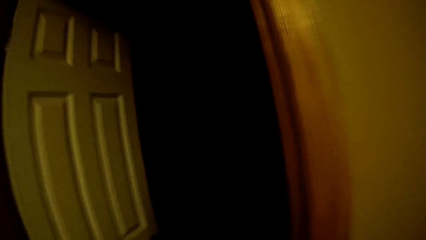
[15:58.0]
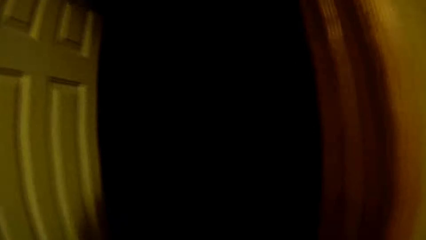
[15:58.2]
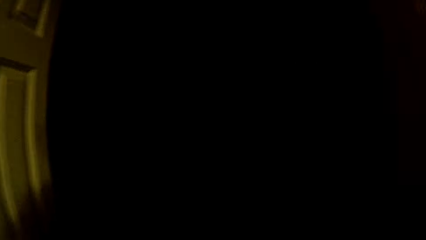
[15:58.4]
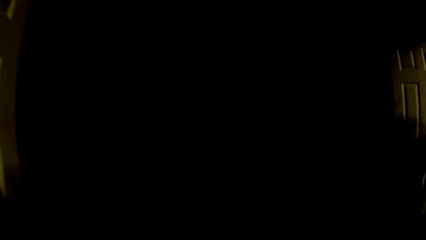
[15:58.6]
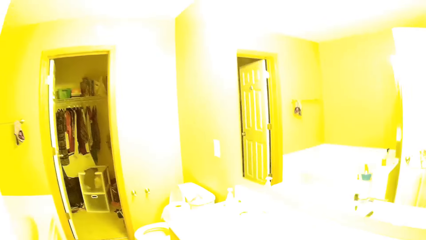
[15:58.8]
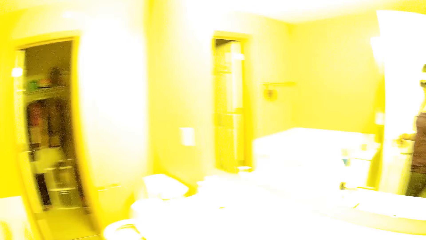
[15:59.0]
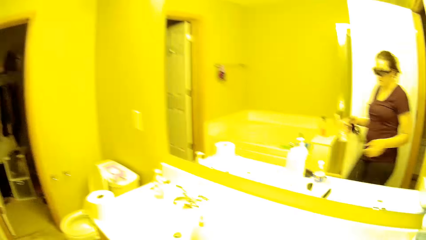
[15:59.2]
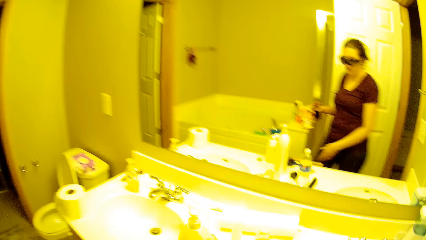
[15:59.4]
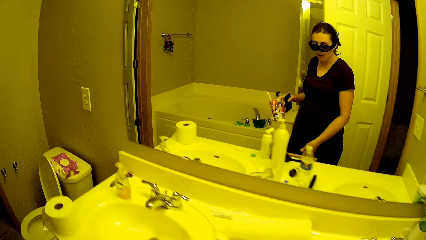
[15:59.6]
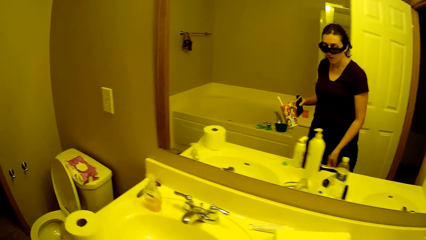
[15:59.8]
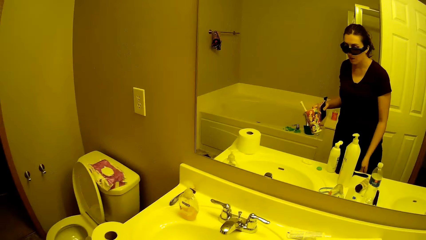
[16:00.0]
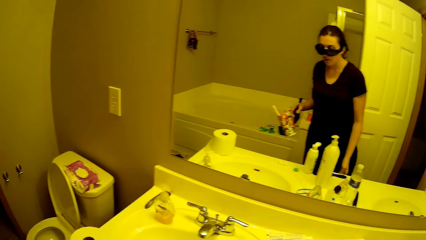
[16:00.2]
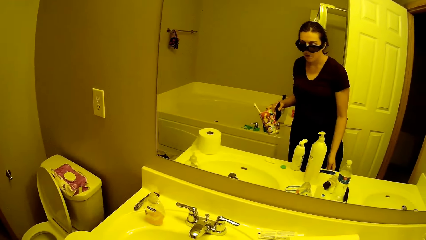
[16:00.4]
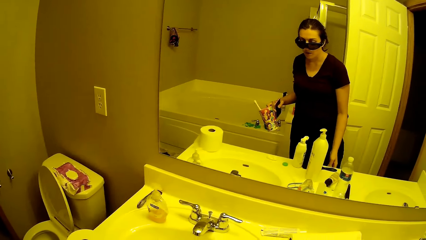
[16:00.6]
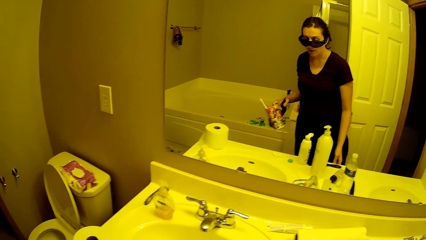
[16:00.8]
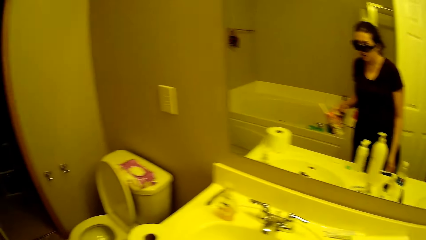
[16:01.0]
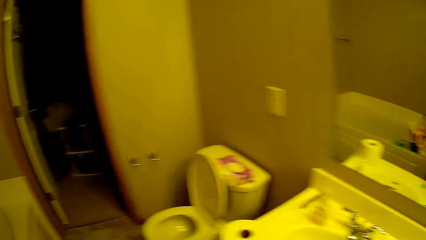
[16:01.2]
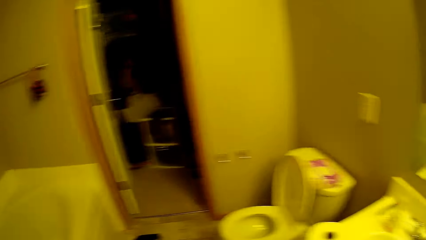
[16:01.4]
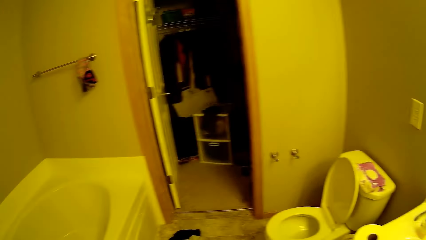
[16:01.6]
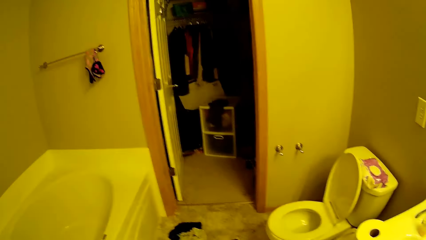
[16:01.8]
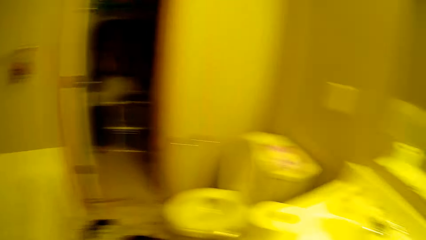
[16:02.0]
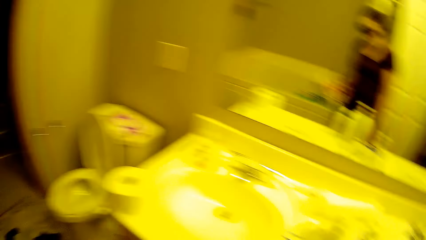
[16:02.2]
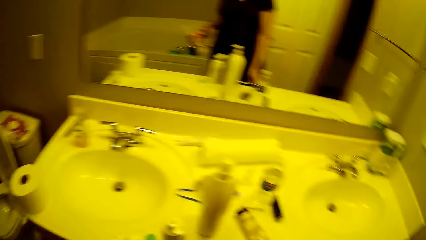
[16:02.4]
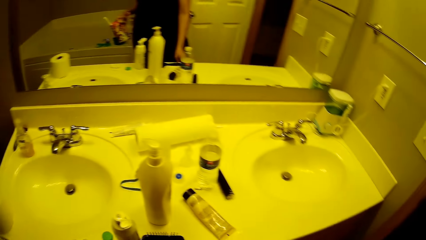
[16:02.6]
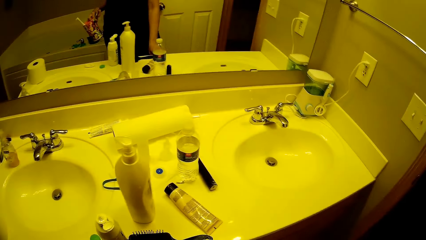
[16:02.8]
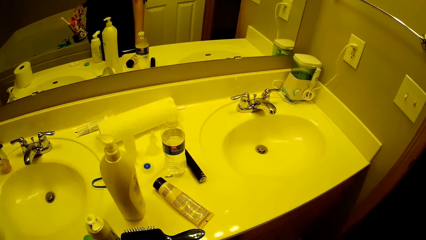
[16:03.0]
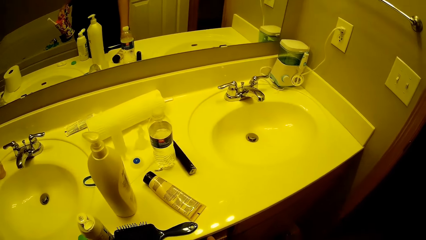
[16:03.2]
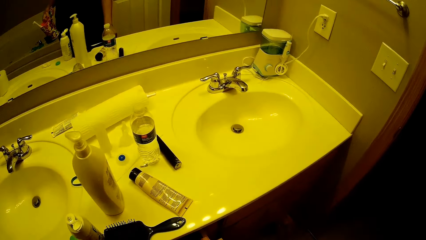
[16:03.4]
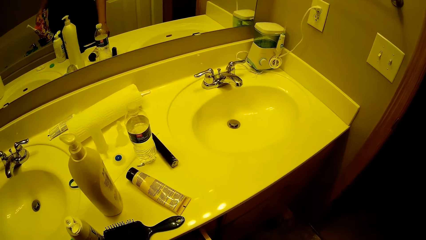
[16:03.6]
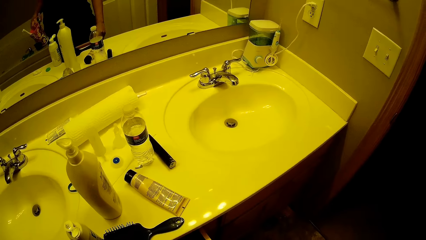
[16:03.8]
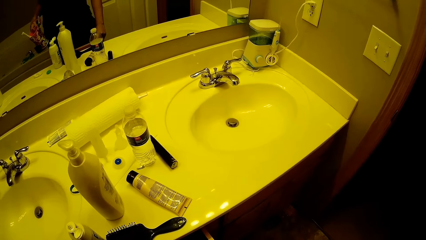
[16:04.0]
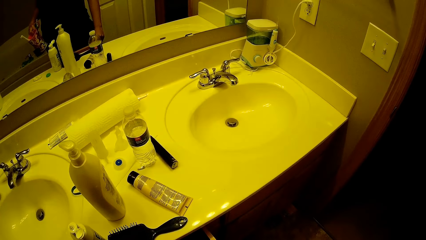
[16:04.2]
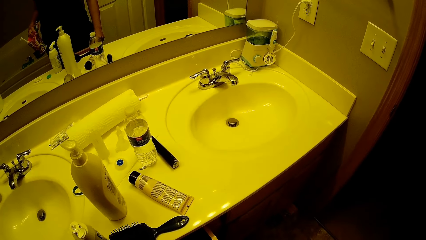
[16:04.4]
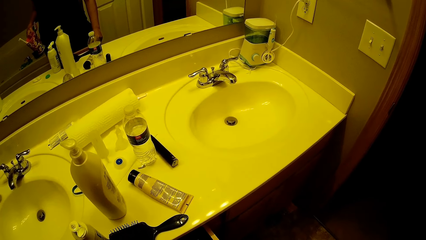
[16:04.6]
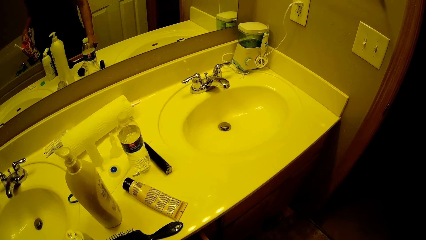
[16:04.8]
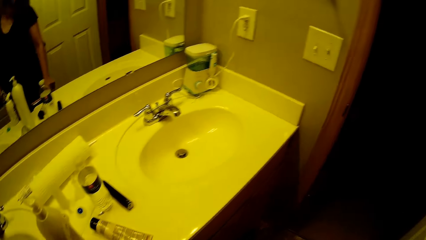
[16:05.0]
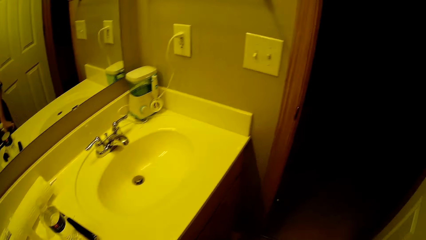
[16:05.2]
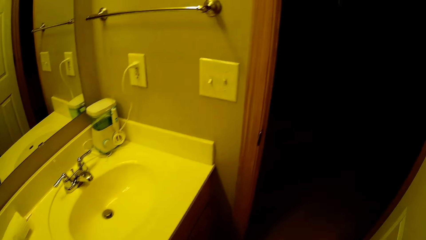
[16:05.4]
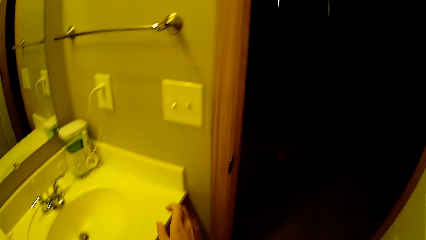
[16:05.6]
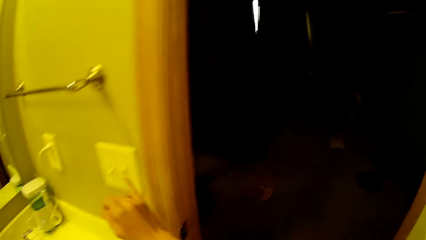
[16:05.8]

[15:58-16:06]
The camera wearer walks into another bathroom. She turns on a different bathroom light switch with her left hand. A person walks around the bathroom and stares around the bathroom. The camera wearer opens a drawer with her right hand. She closes the drawer with her right hand.

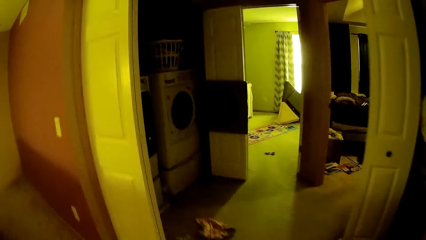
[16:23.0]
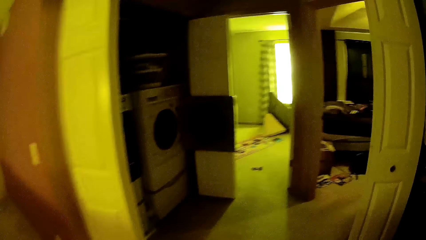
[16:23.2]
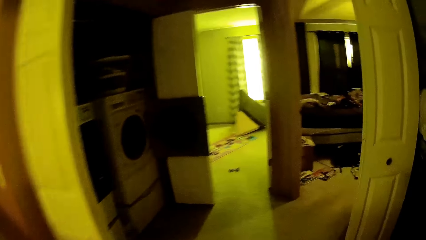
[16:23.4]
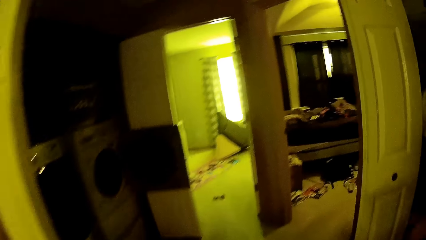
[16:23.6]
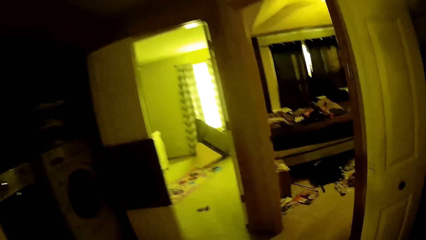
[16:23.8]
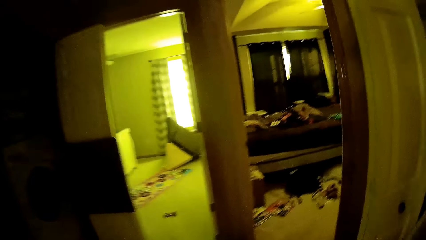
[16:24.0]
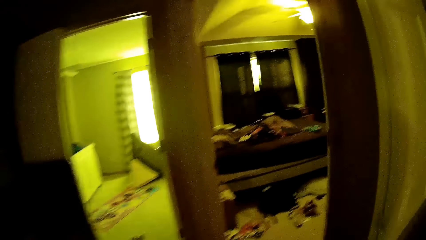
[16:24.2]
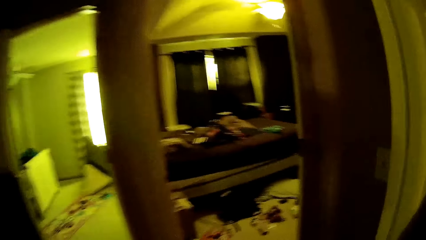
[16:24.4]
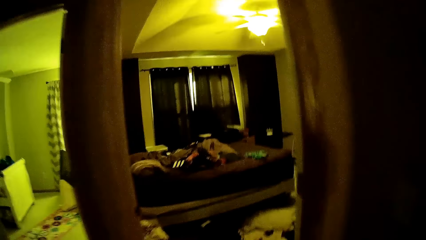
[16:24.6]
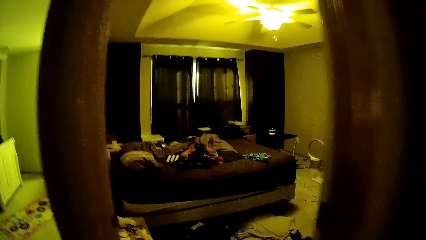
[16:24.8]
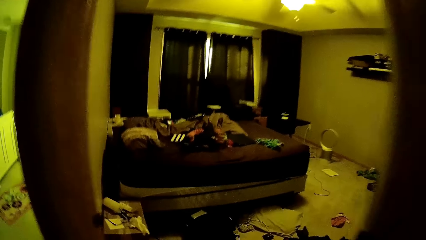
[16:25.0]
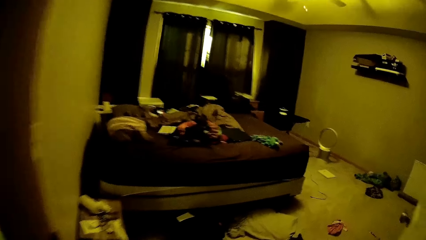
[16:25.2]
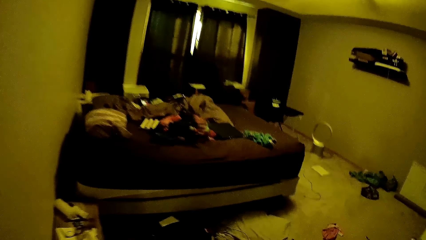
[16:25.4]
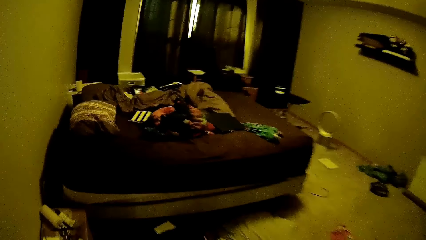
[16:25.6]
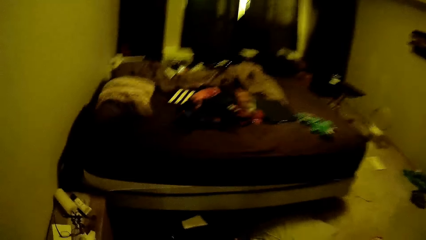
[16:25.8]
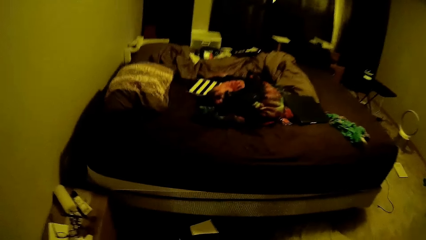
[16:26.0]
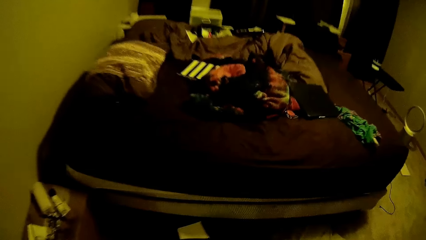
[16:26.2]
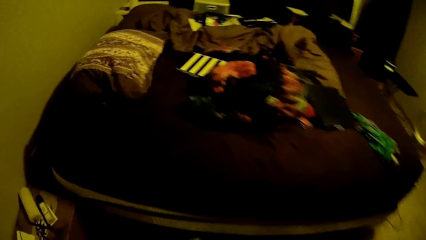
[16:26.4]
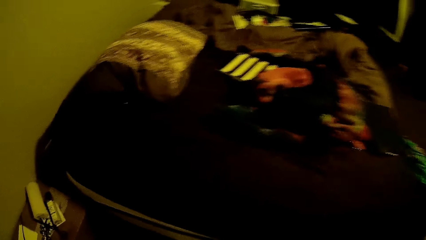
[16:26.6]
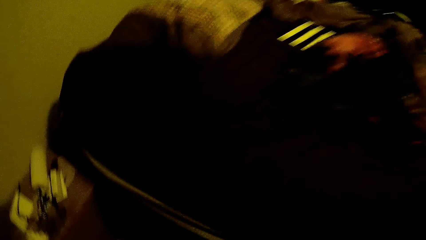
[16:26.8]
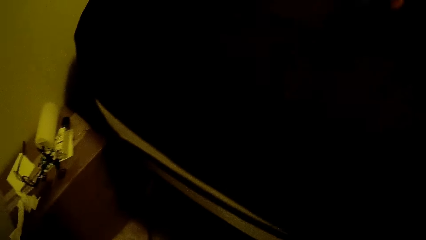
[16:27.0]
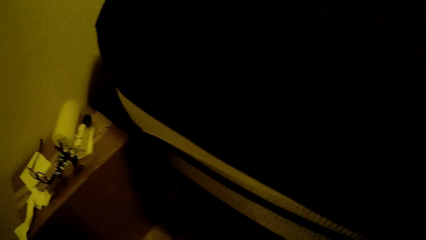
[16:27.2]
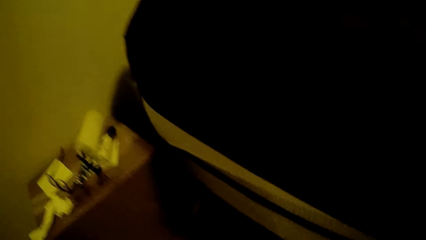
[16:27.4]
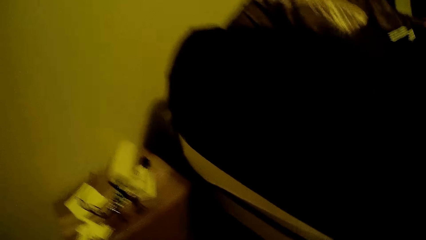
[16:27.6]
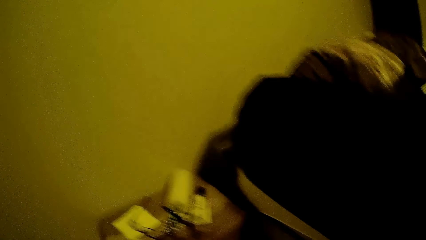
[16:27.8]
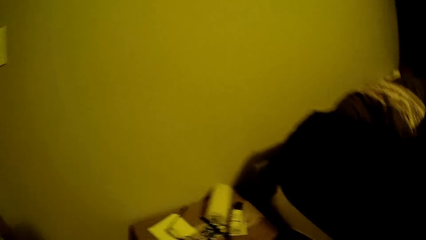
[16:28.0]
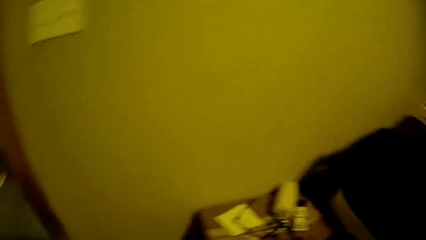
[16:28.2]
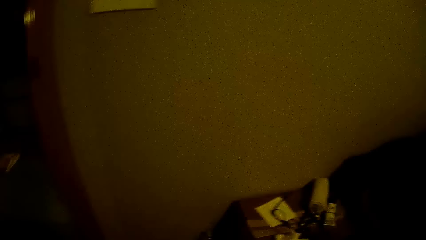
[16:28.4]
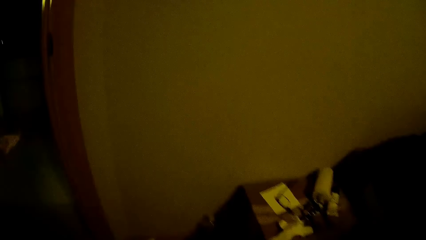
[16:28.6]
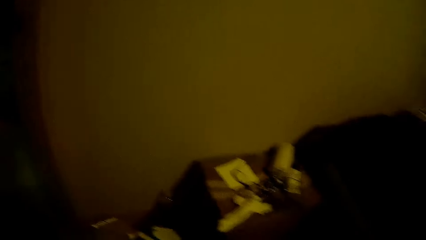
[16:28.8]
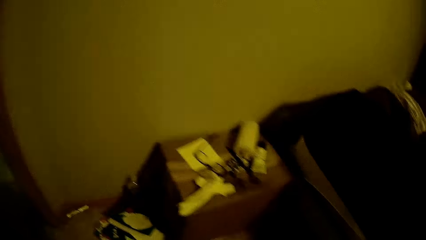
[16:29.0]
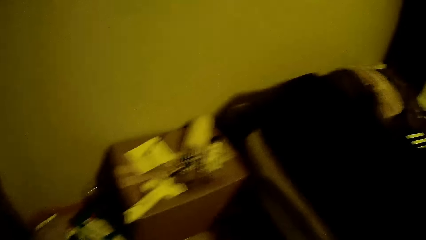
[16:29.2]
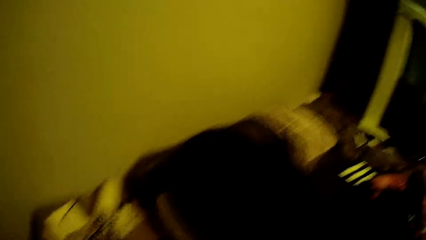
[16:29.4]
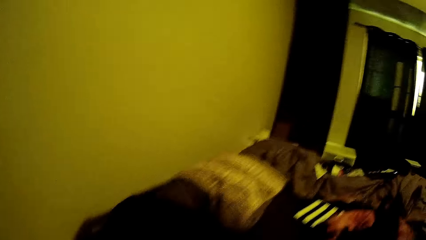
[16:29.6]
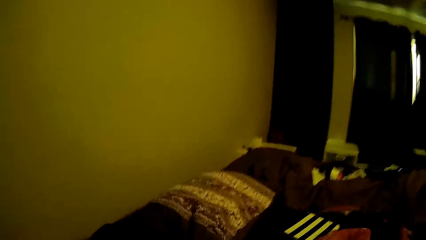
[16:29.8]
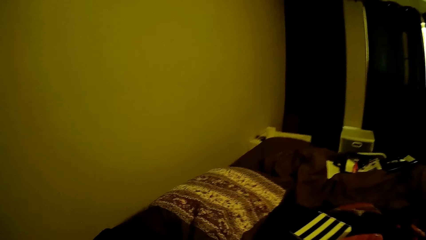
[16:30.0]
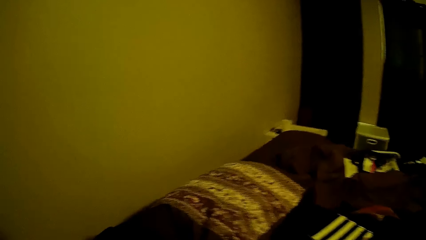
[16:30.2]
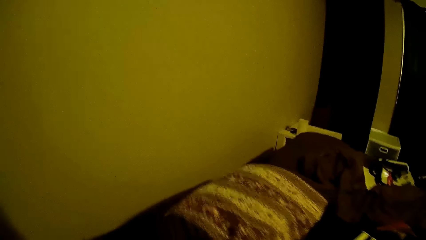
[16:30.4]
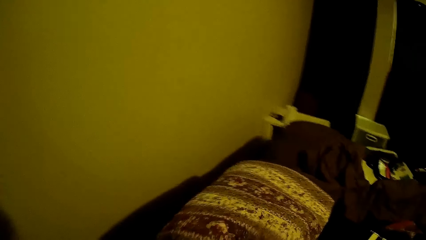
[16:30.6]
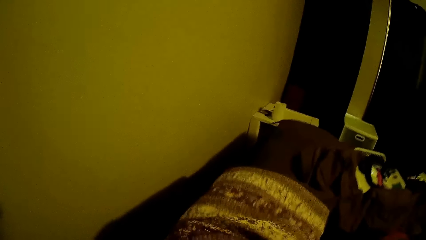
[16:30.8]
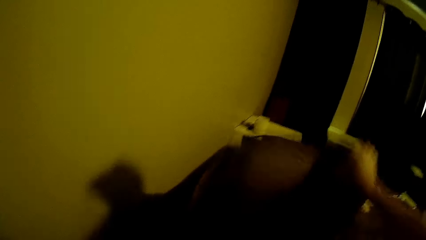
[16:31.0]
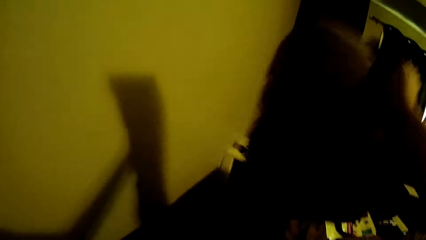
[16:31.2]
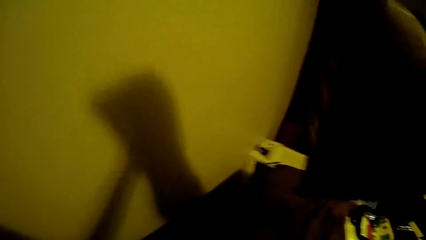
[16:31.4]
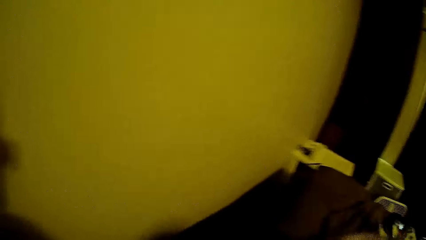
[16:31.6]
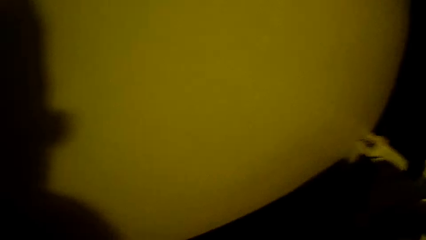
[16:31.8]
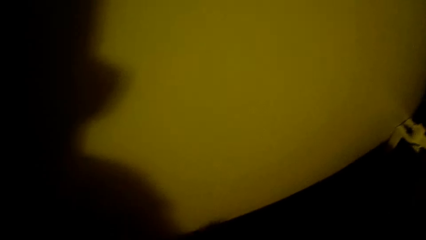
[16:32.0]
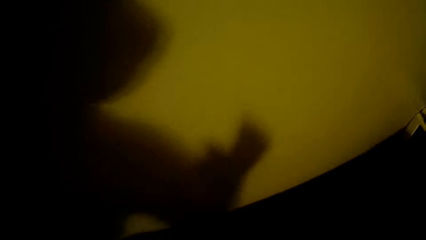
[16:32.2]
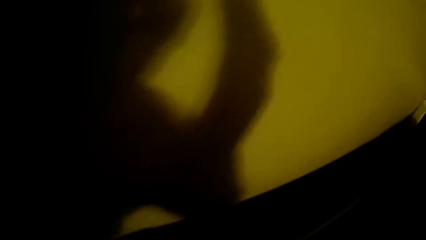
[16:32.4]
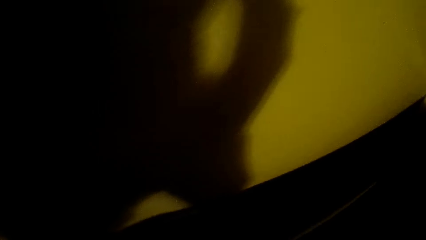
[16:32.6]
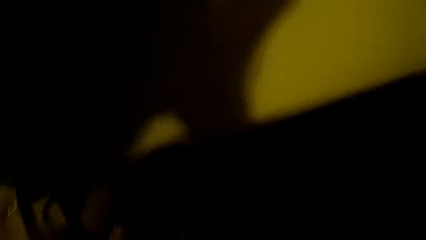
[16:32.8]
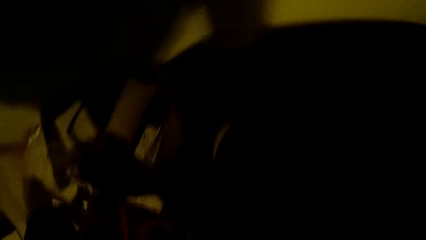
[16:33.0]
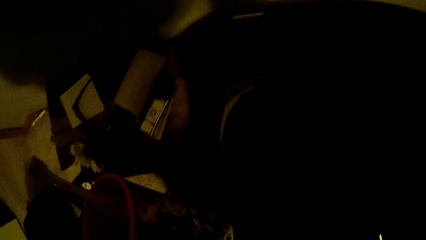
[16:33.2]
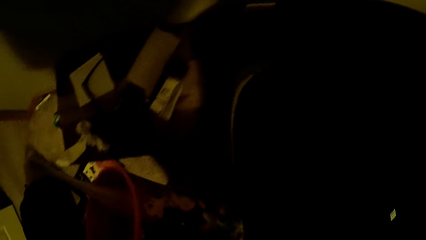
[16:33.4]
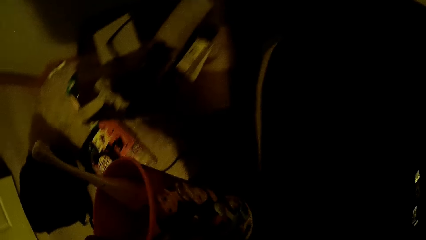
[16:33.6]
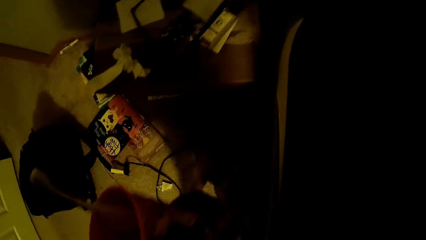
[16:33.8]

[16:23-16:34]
The camera wearer walks out of the bathroom. She walks around the house. She walks into the other bedroom. She lifts a pillow from the bed with her right hand. She drops the pillow on the bed with her right hand.
